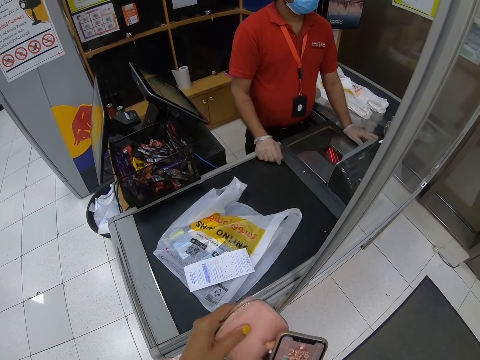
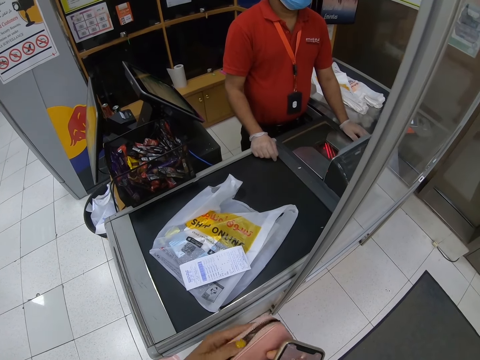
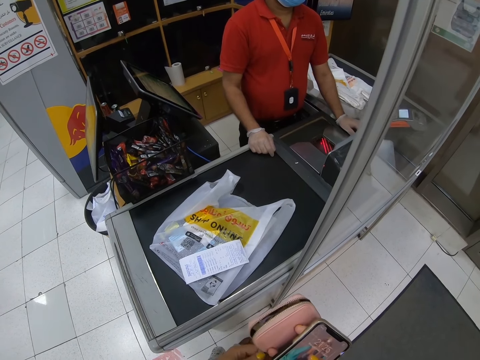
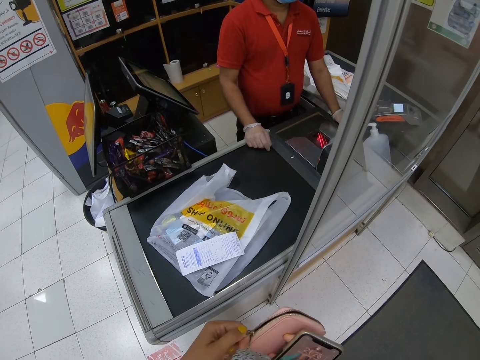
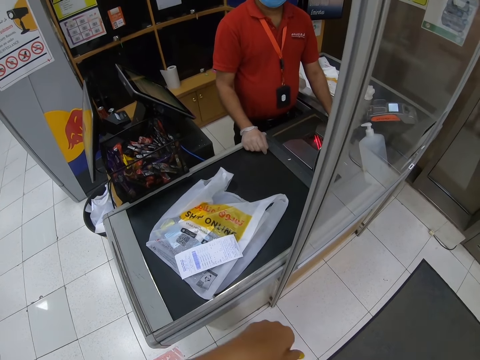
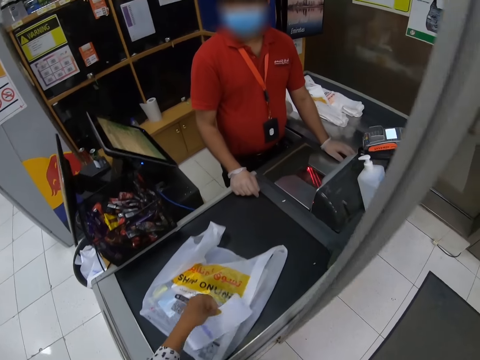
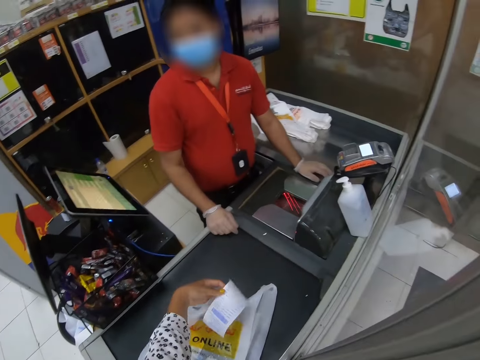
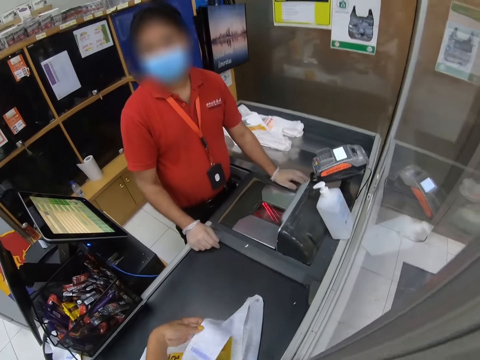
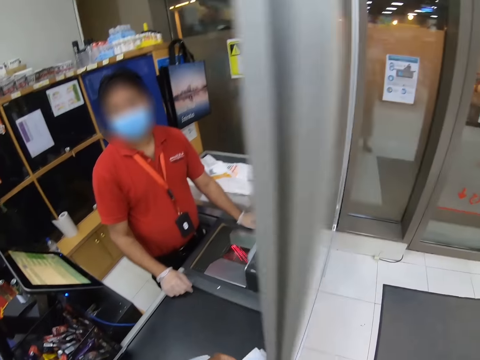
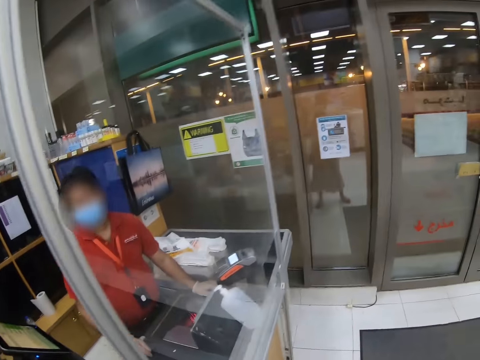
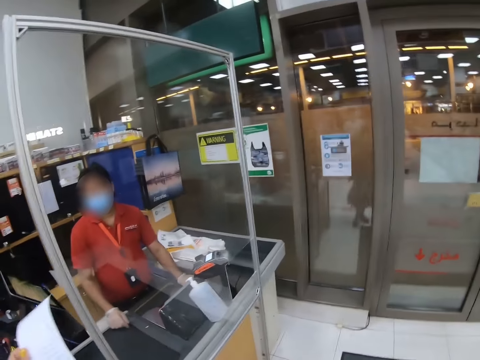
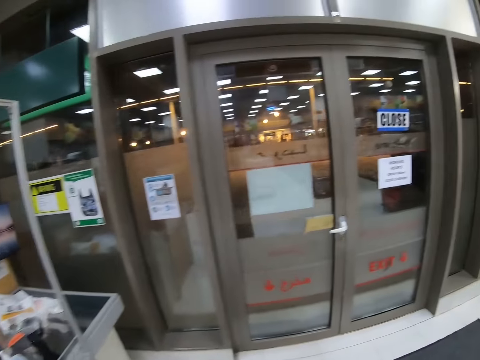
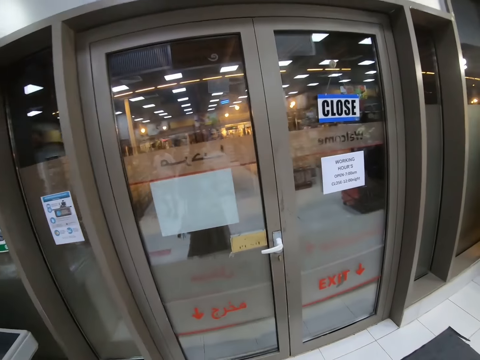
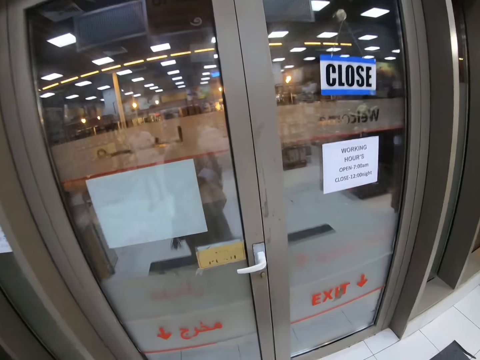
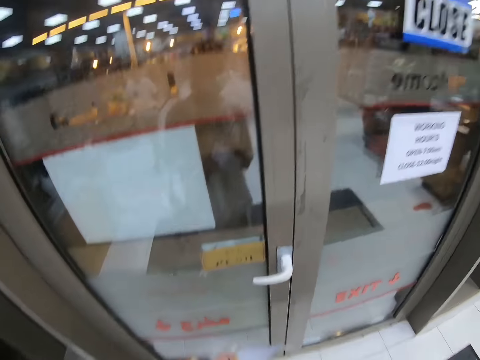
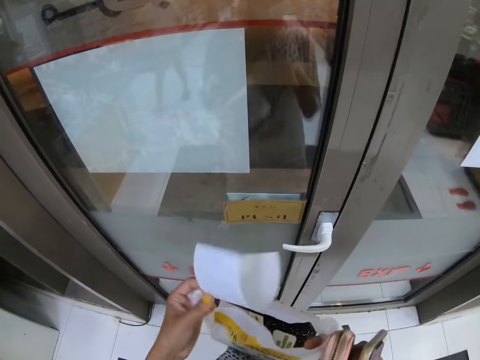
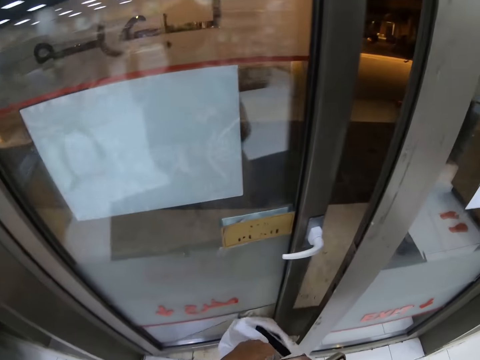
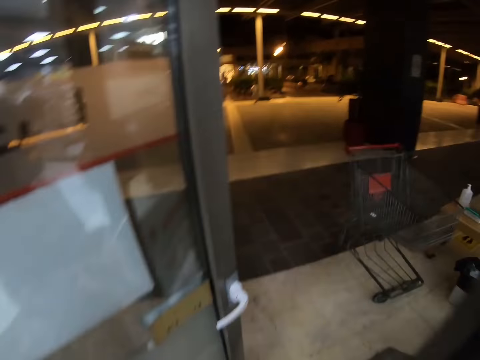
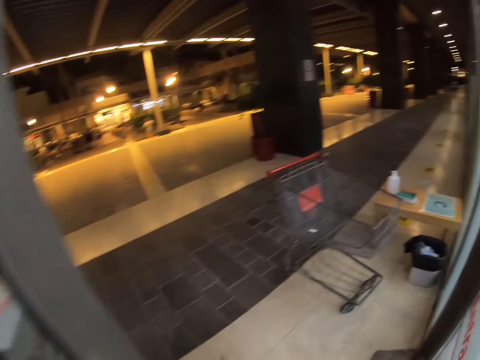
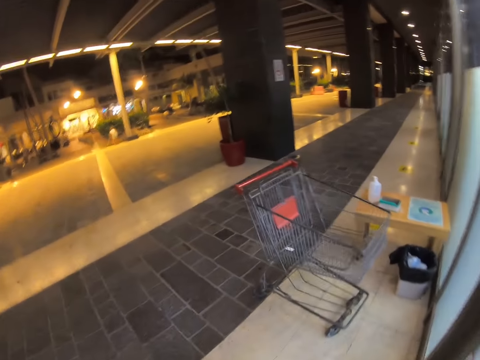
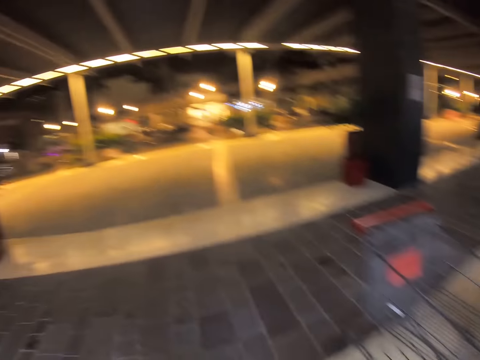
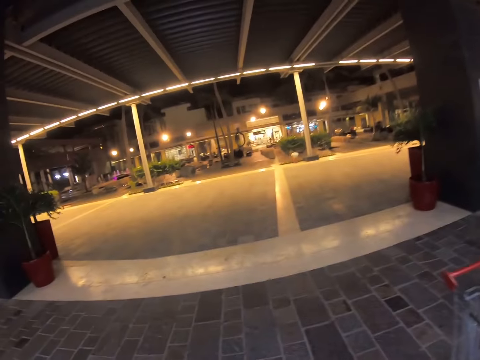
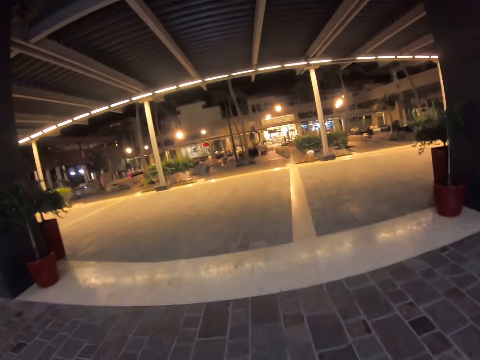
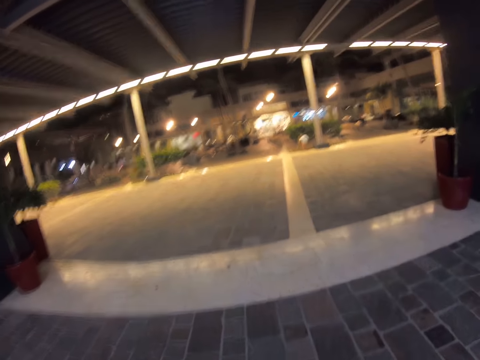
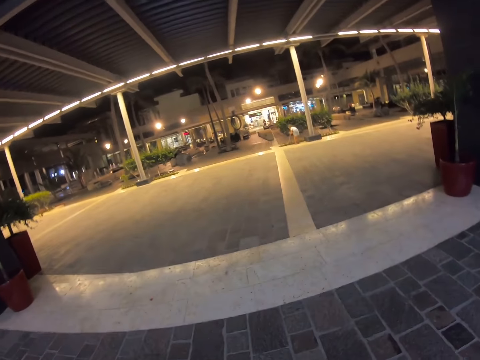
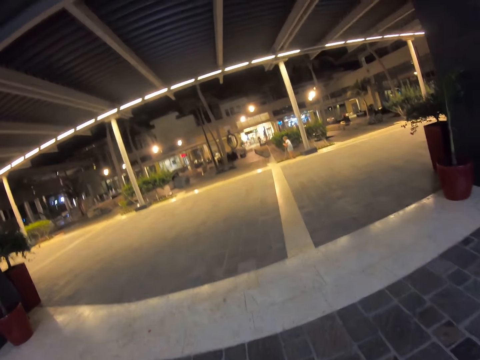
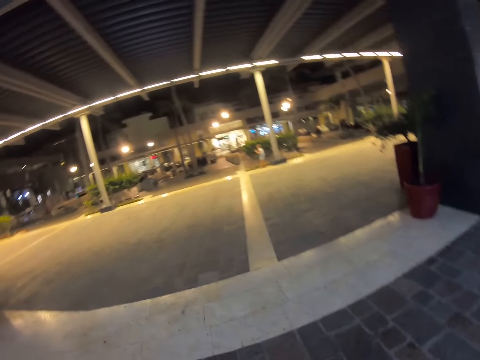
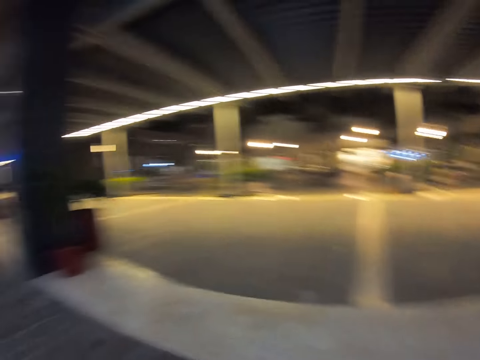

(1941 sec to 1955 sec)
The camera wearer zips their purse. They pick up the receipt. They pick up the shopping bag from the counter. They walk across the store. They head towards the exit door. They open the door. They get out of the bookstore. They walk outside the building.

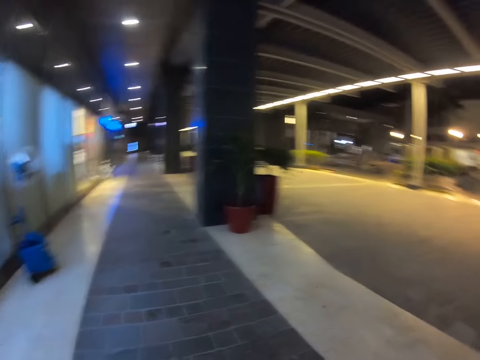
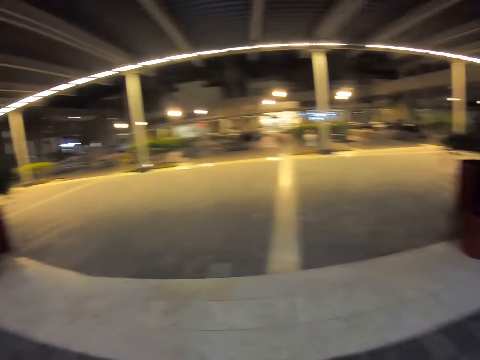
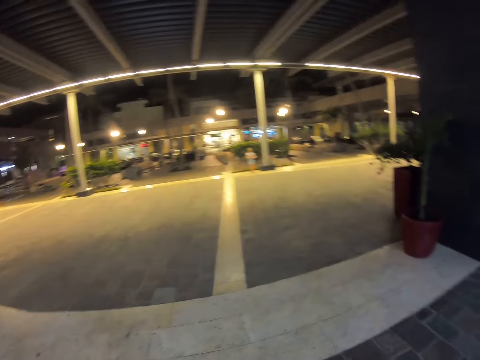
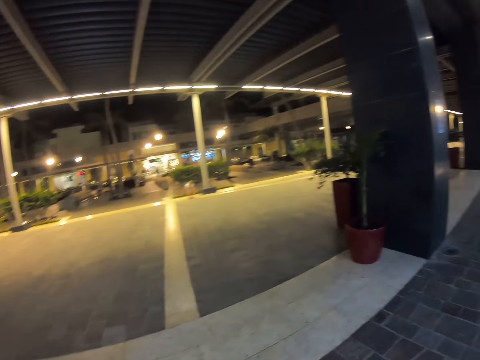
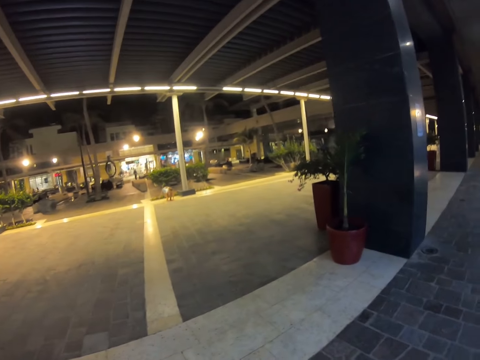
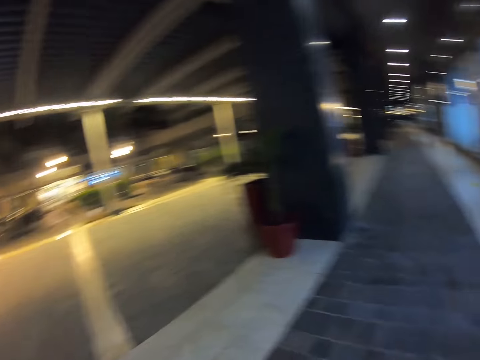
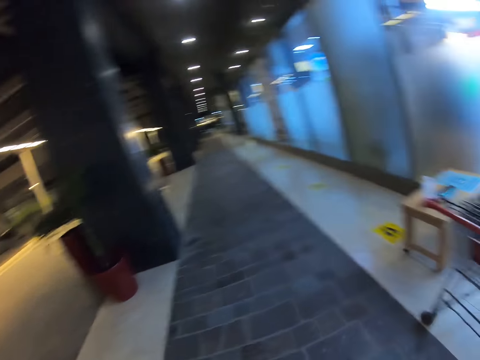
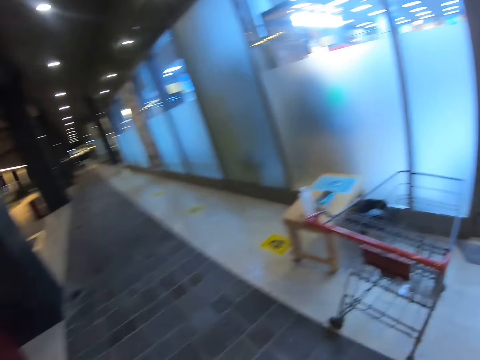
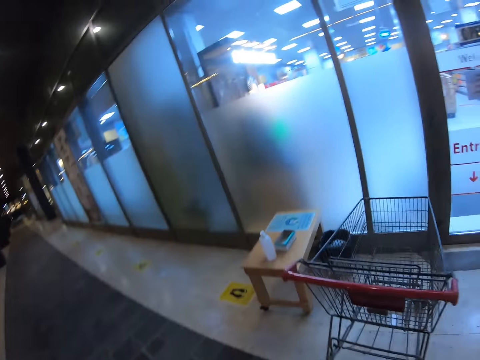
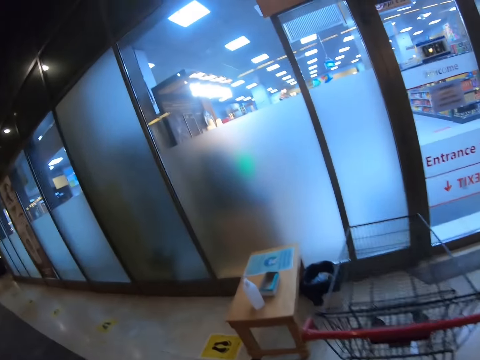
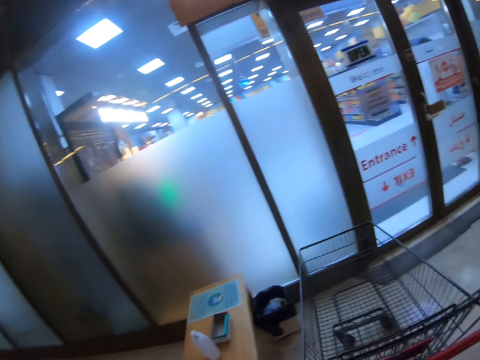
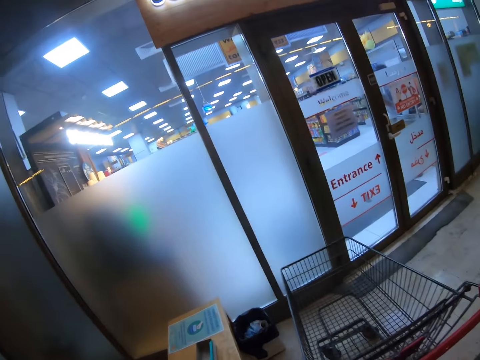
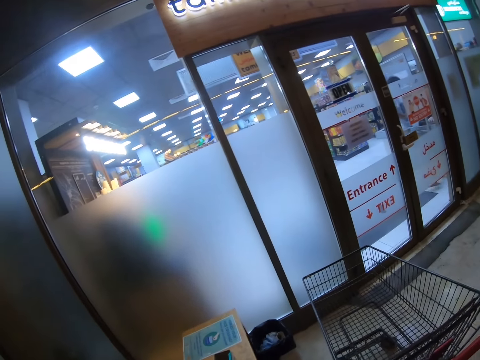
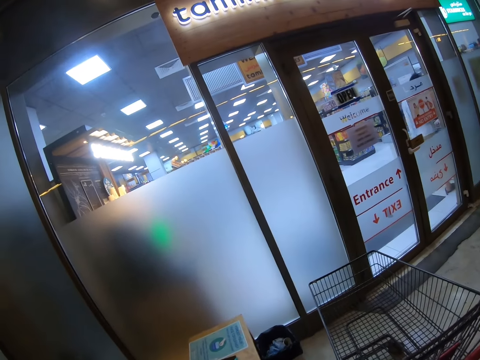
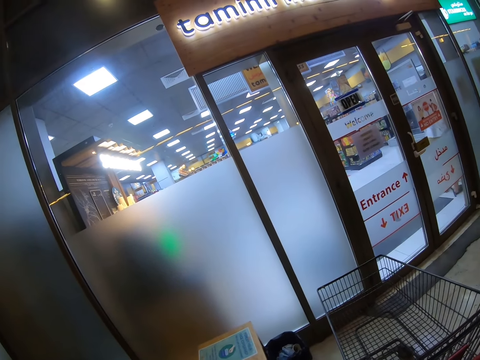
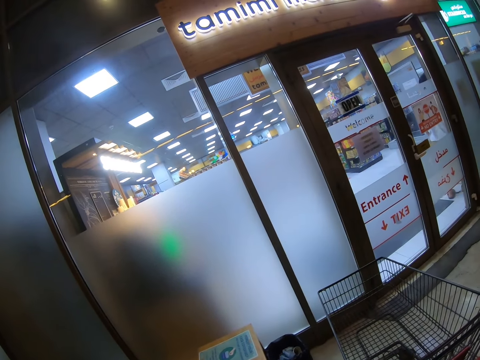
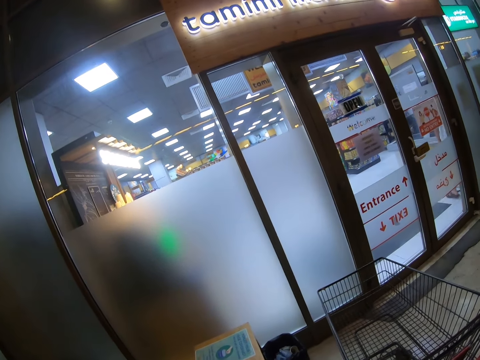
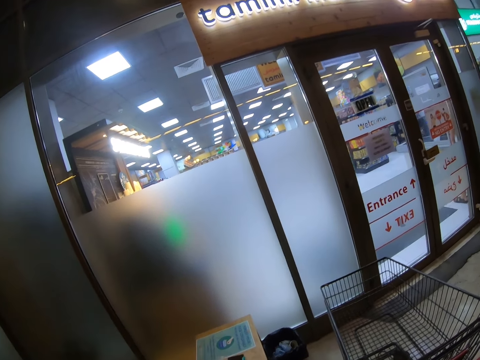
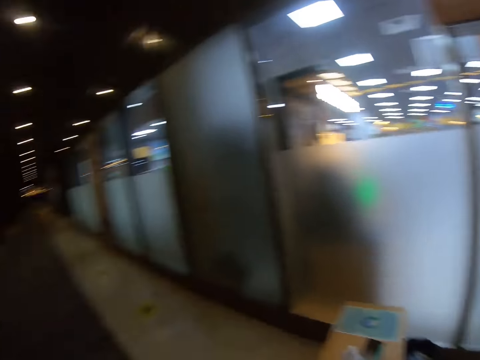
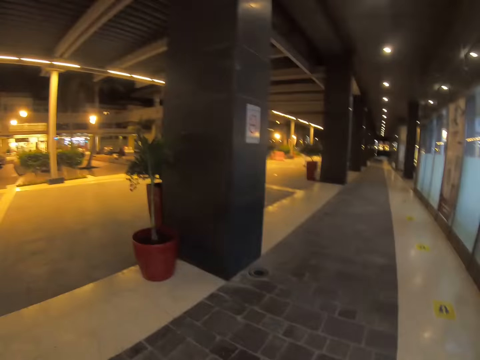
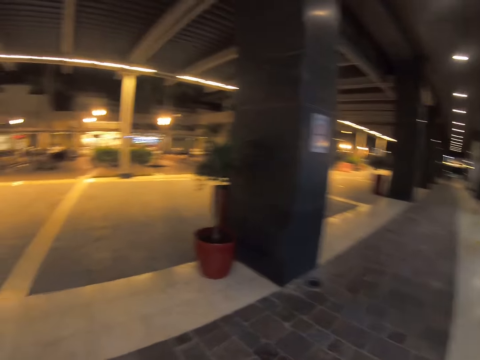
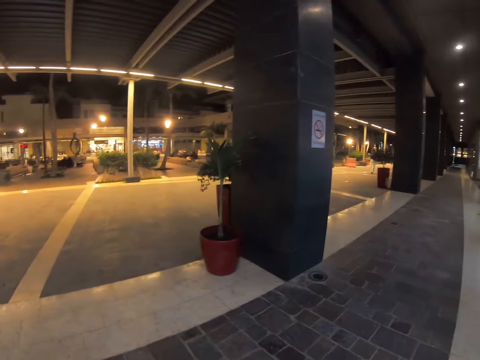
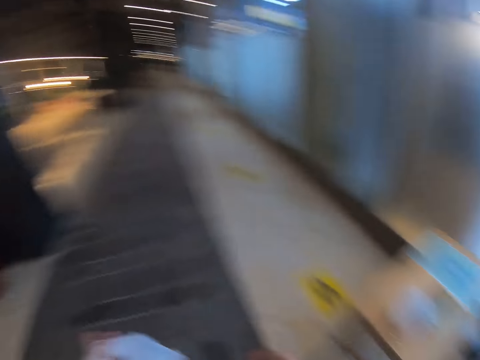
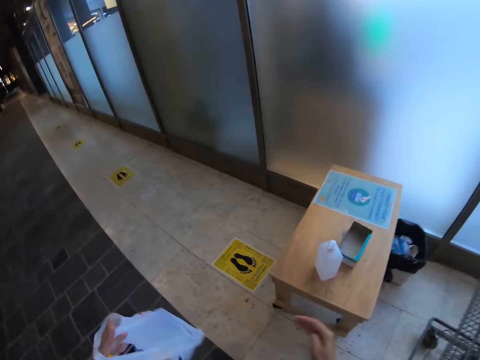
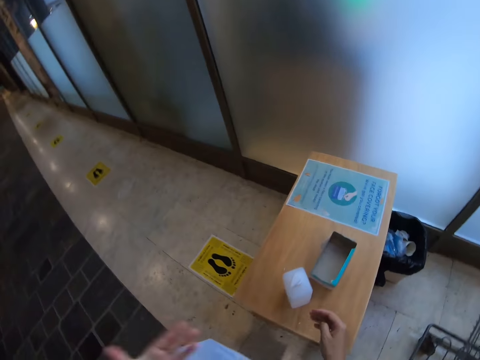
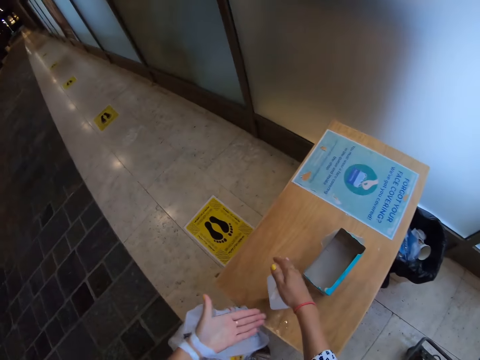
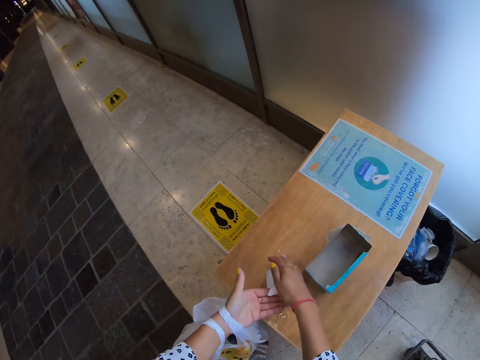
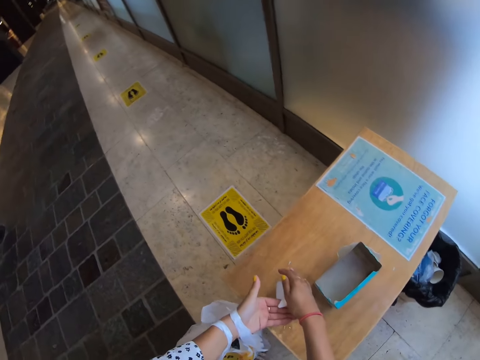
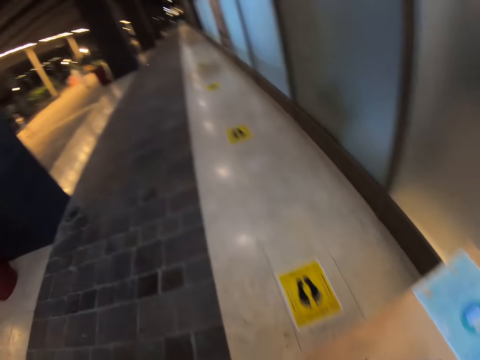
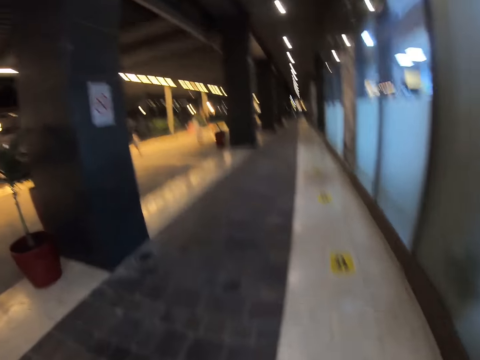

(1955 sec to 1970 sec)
The camera wearer looks around. She presses the sanitiser bottle and sanitizes her hands.
